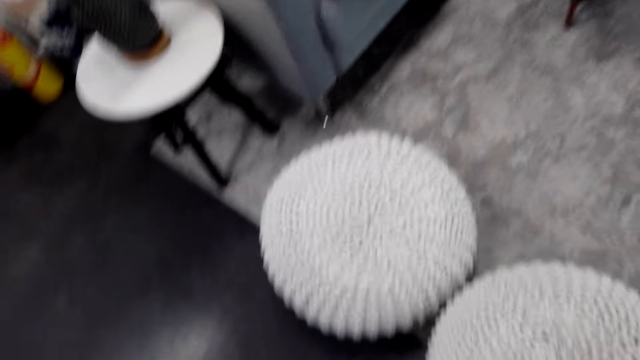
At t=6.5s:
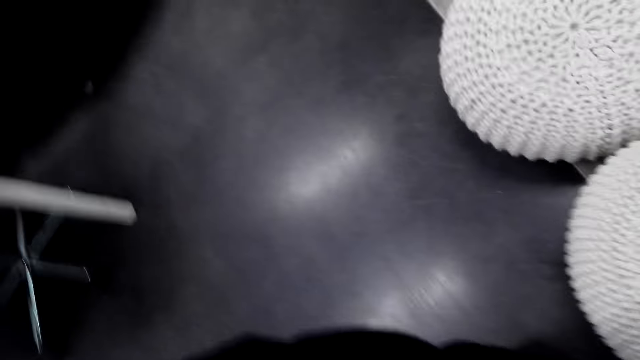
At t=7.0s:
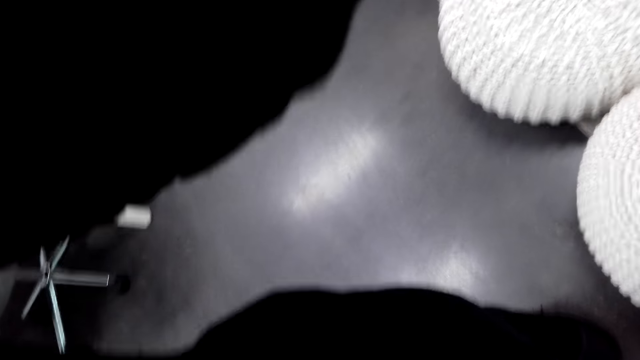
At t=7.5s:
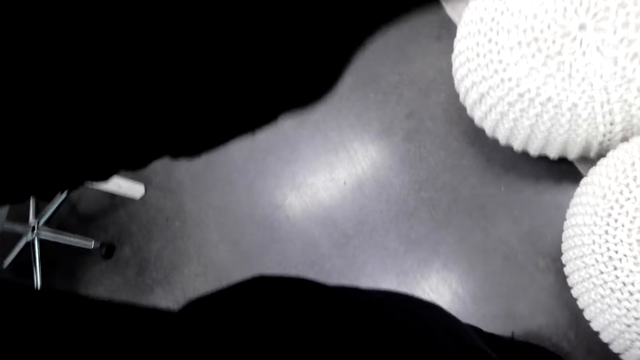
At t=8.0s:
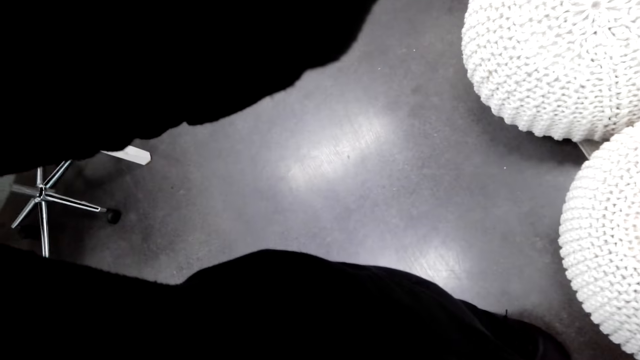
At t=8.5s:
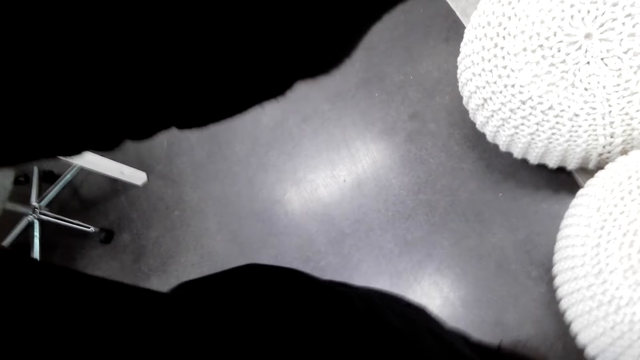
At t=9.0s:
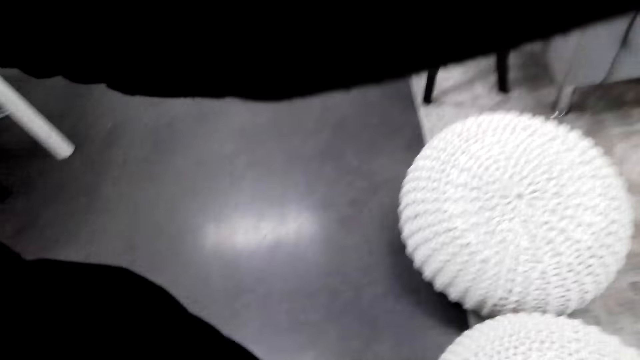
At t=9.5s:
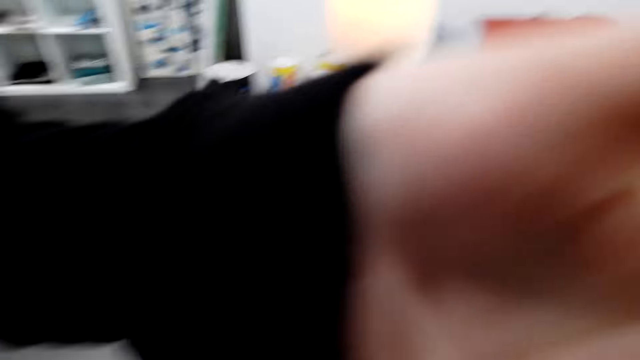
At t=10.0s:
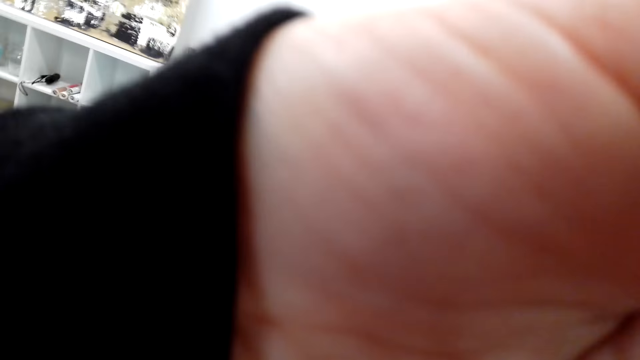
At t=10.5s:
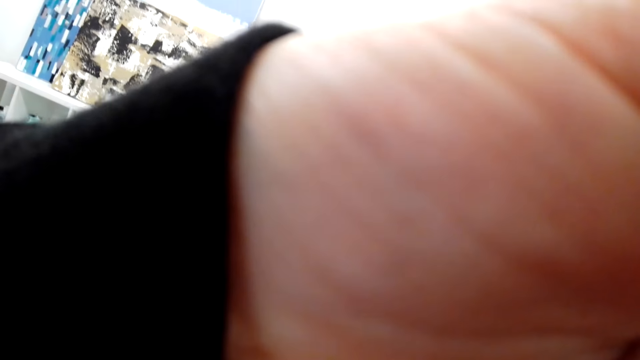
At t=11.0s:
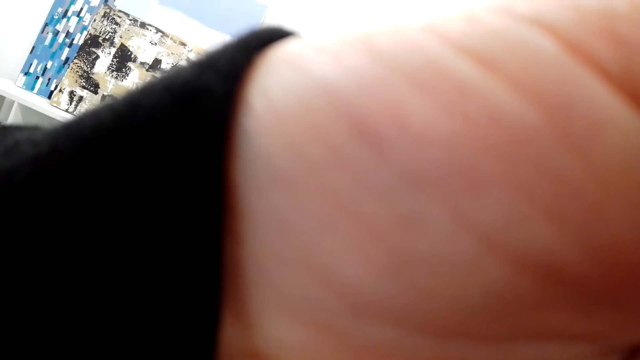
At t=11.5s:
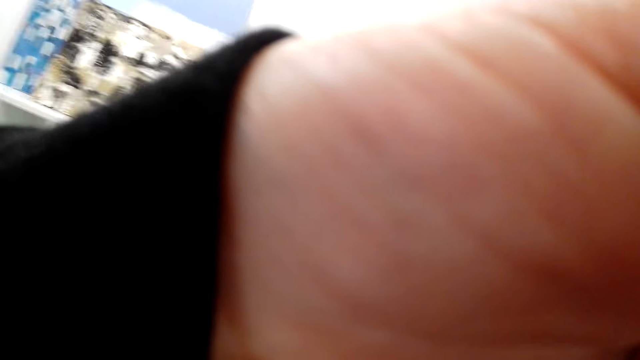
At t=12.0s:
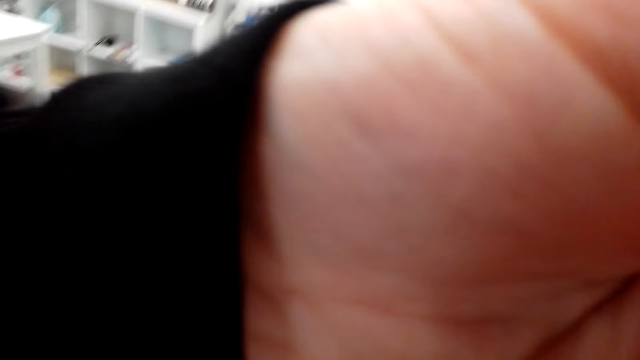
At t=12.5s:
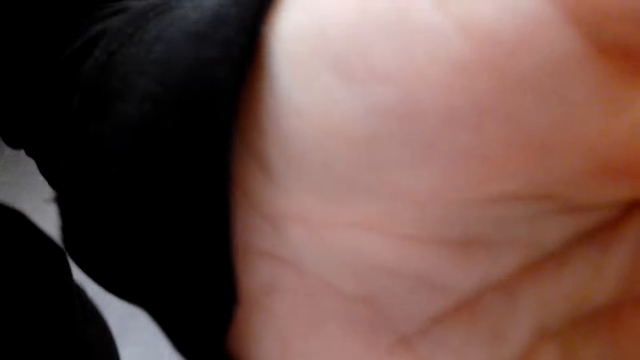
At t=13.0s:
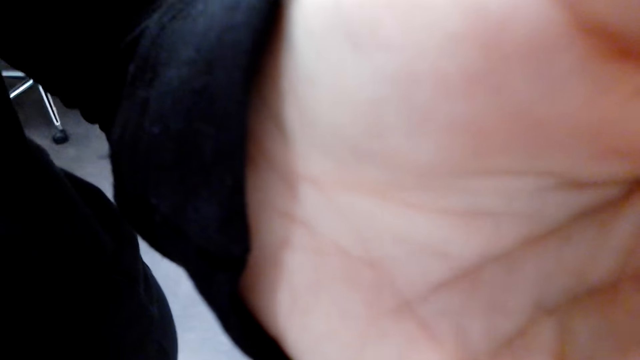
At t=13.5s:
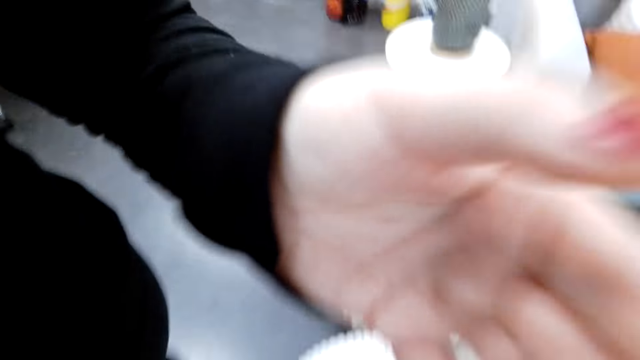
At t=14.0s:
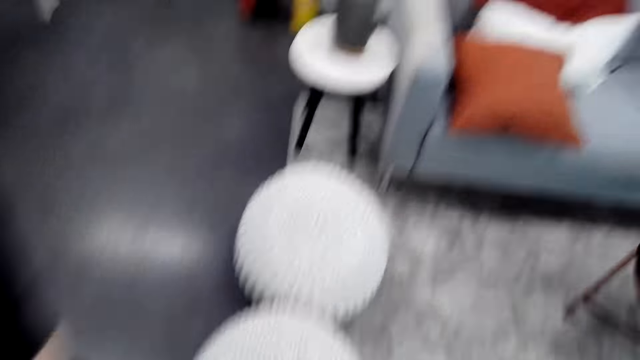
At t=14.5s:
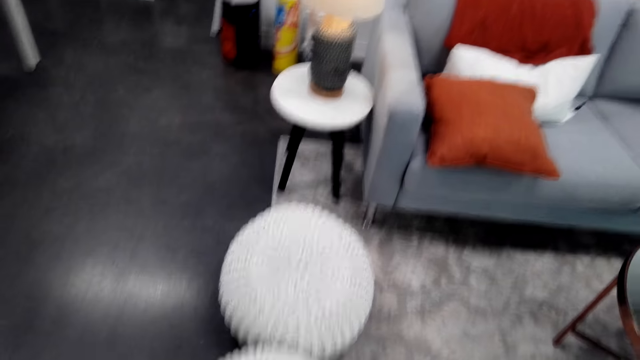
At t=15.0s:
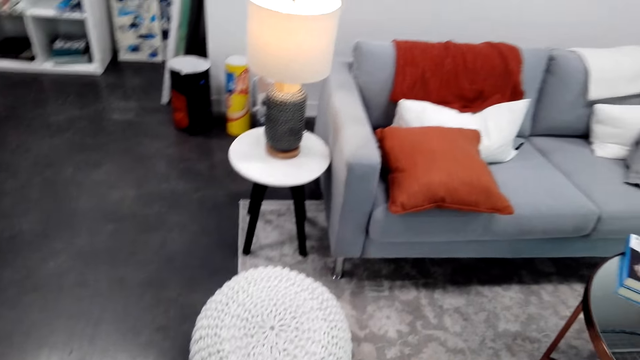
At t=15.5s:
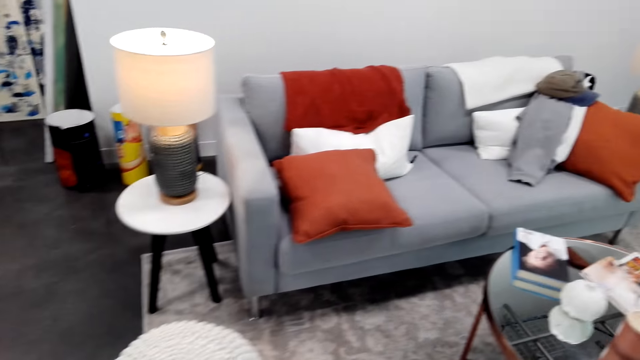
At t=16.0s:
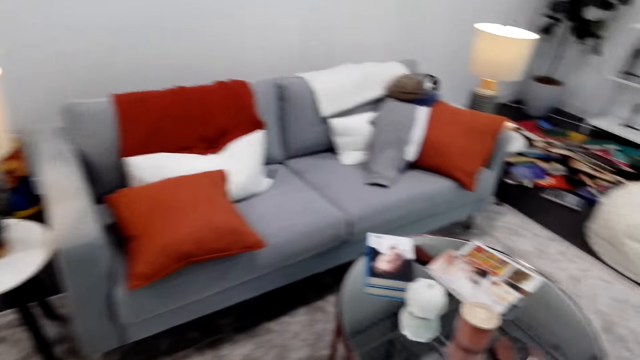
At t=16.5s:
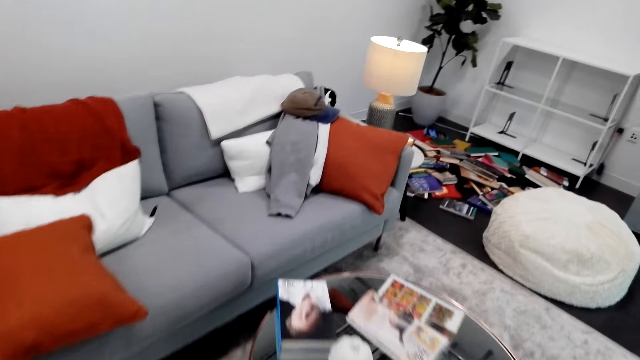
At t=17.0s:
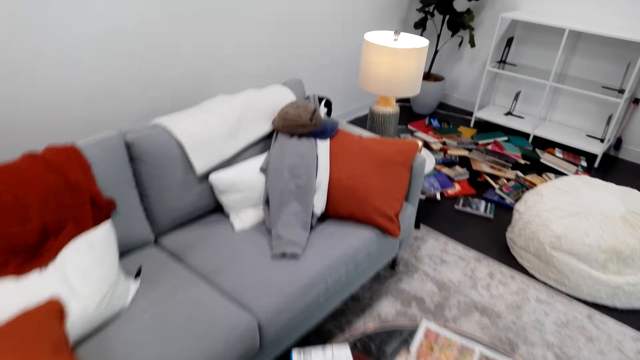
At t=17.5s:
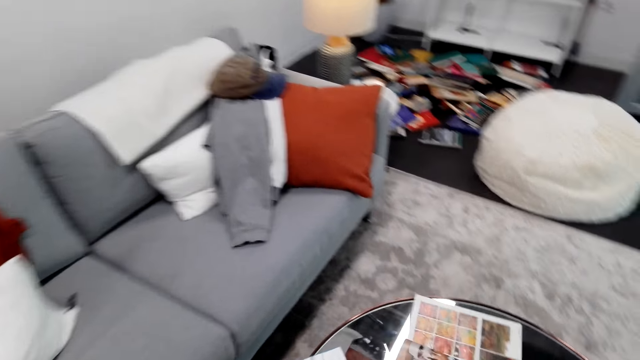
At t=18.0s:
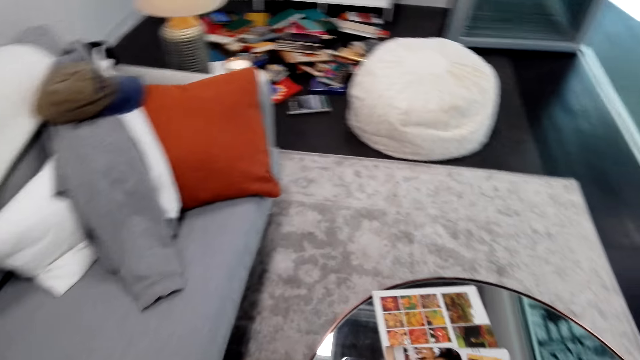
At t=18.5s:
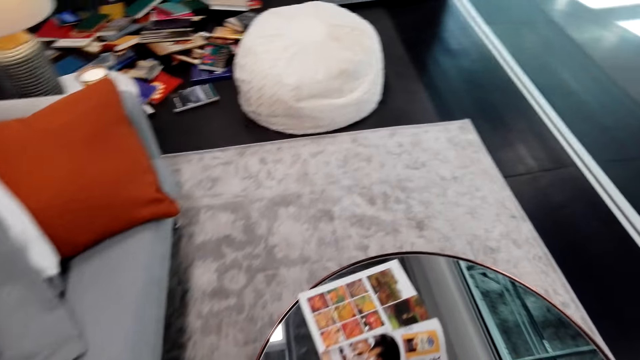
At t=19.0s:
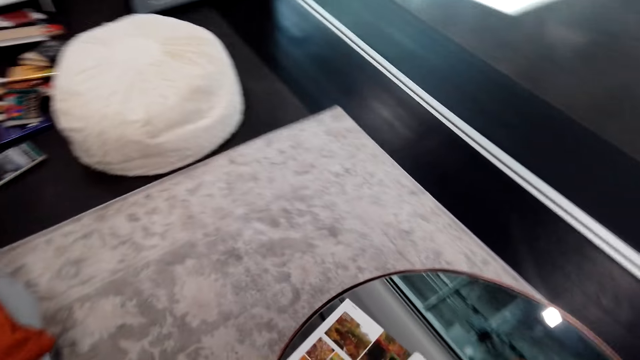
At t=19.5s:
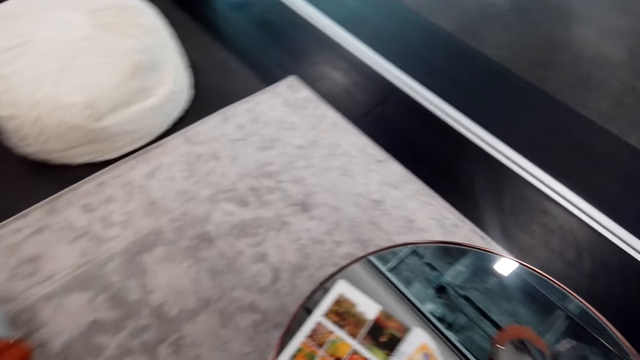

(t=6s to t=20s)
The camera wearer turns around the room. They fix the camera. They lift the left hand. They walk in the room.

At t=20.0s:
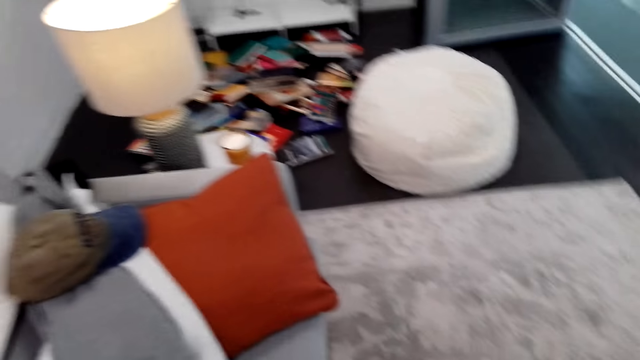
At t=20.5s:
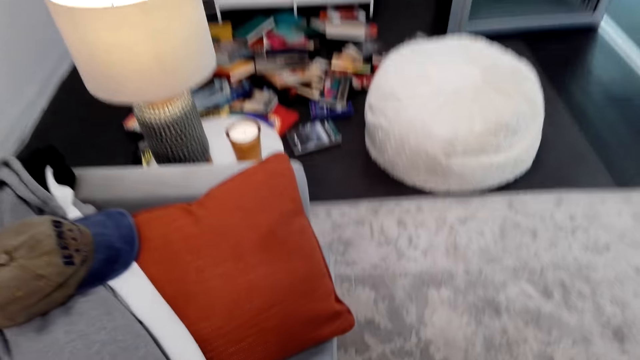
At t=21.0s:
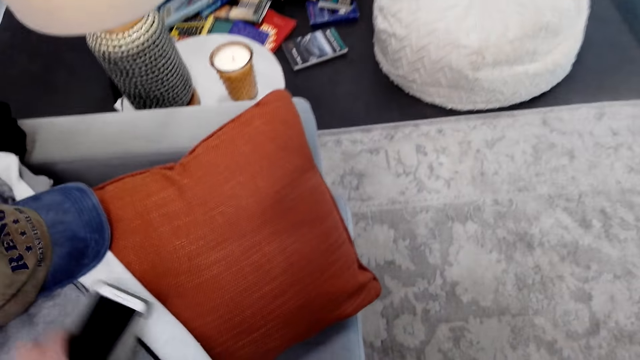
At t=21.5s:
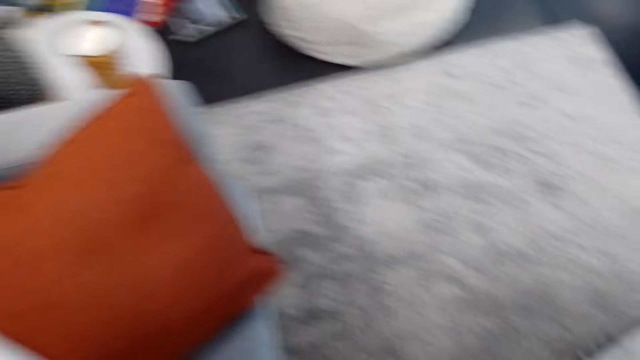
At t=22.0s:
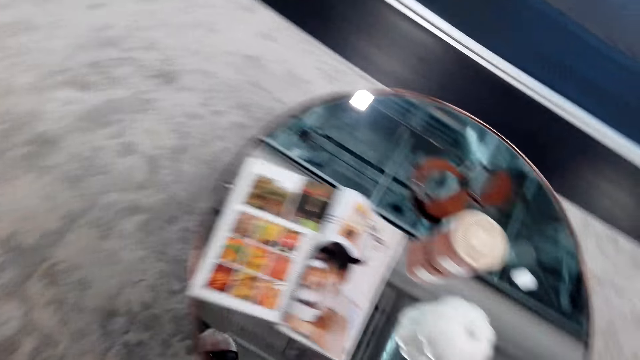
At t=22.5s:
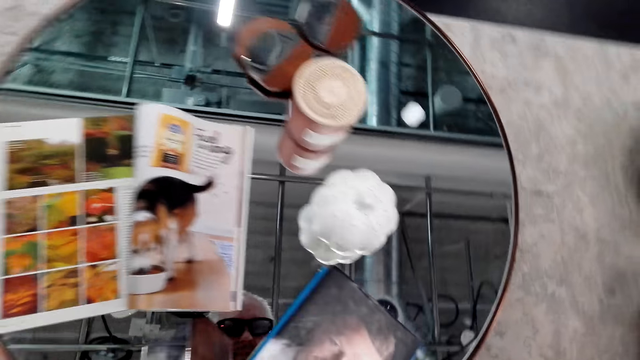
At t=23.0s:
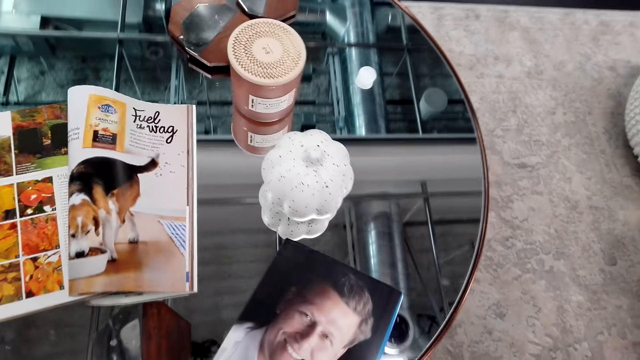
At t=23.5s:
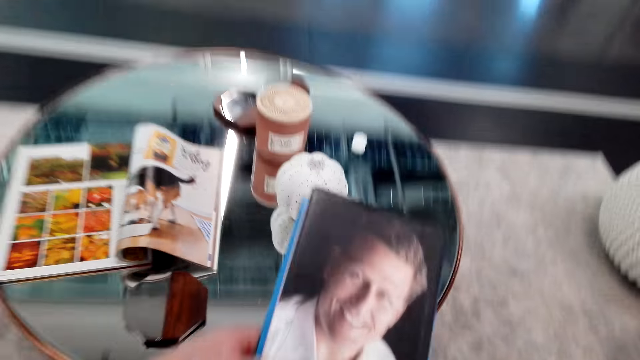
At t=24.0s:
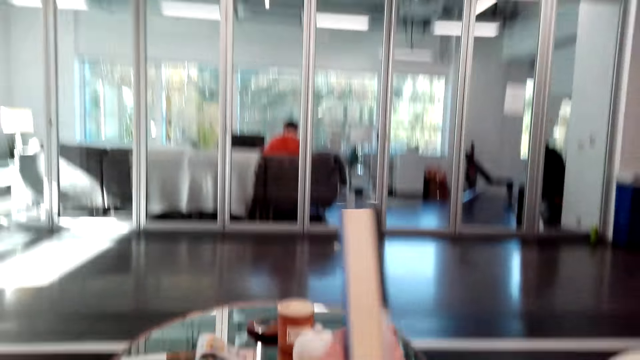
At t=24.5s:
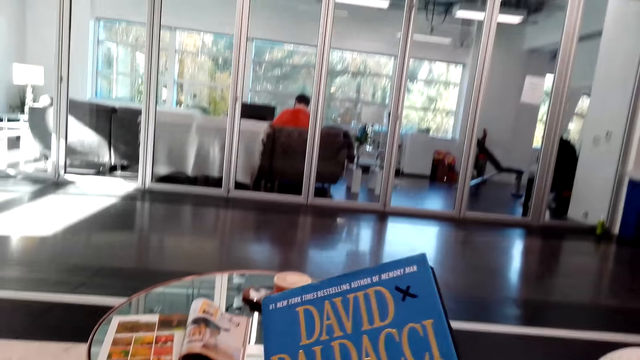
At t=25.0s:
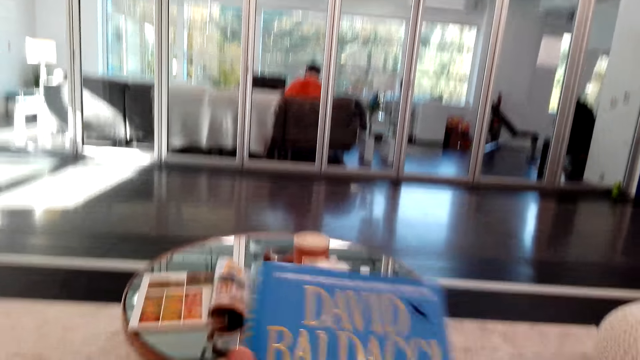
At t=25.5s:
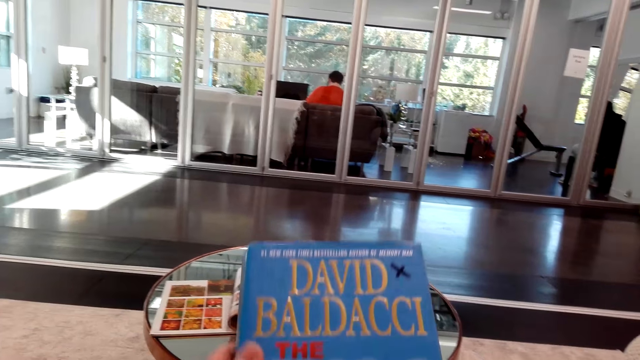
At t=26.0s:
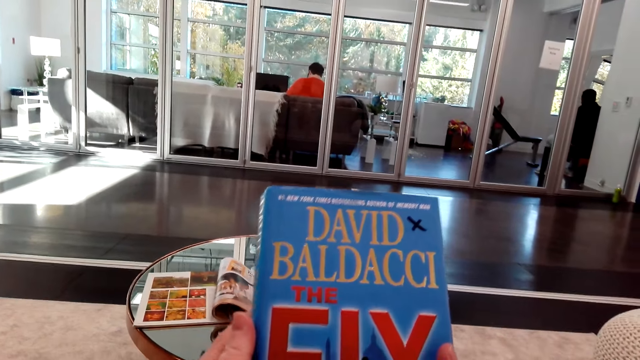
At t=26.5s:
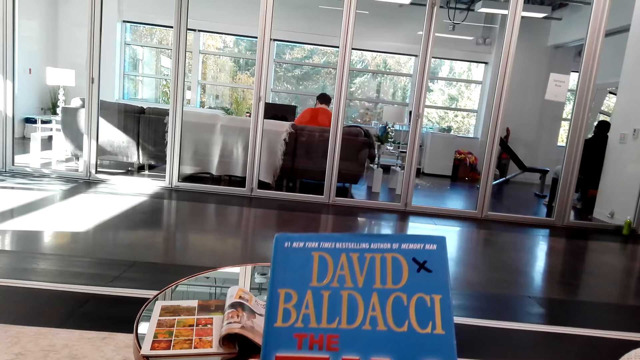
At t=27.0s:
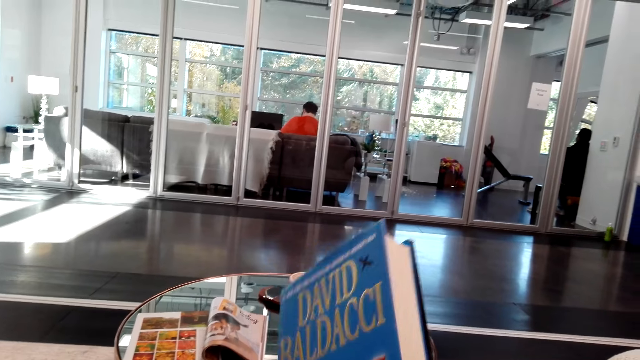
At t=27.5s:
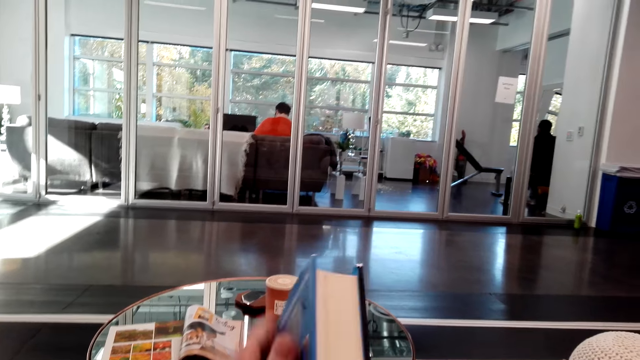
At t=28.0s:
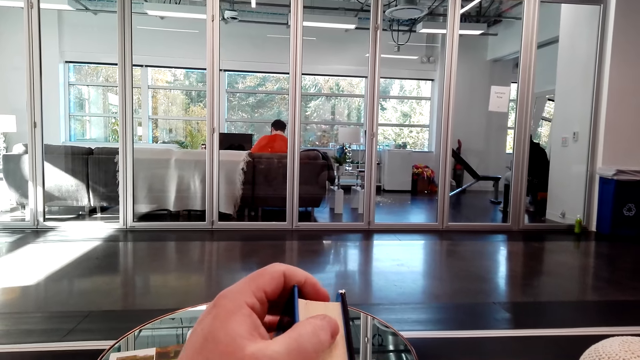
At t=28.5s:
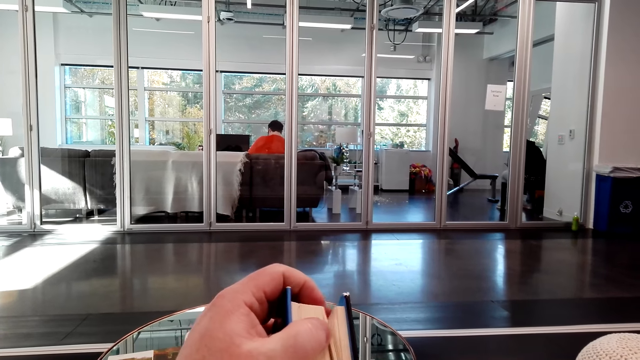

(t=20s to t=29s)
The camera wearer puts the phone on the couch. They pick a novel from the table. They turn the novel in the hand.
